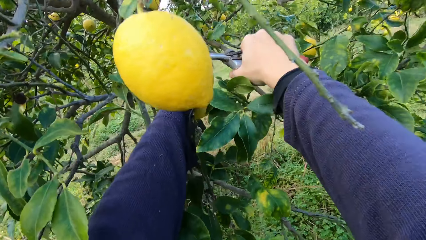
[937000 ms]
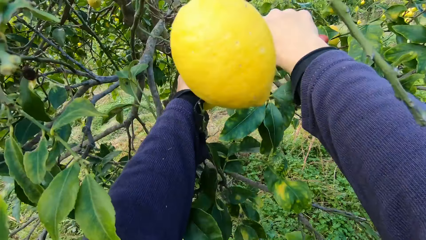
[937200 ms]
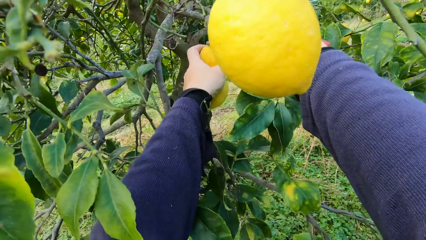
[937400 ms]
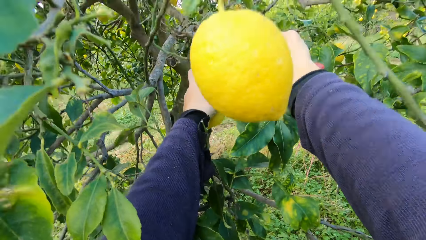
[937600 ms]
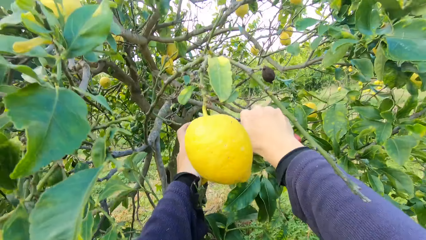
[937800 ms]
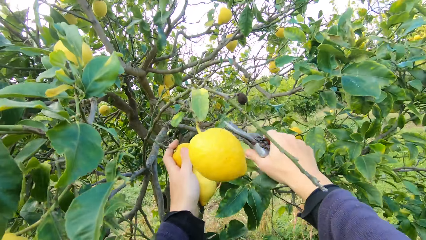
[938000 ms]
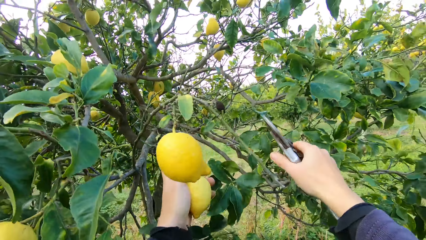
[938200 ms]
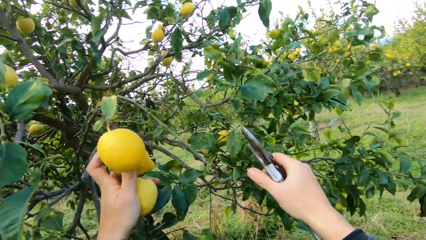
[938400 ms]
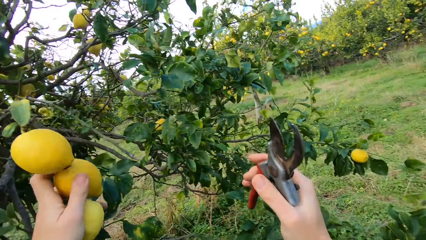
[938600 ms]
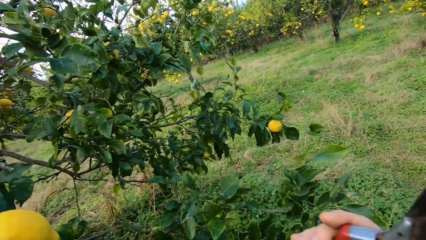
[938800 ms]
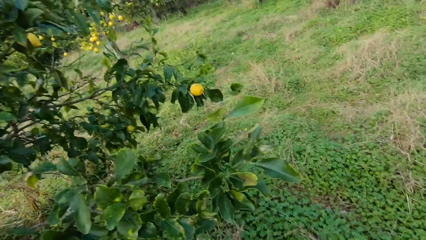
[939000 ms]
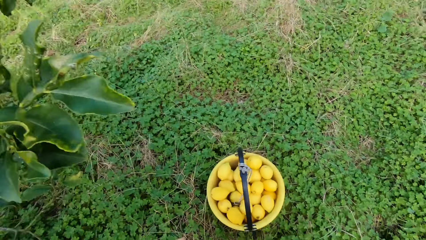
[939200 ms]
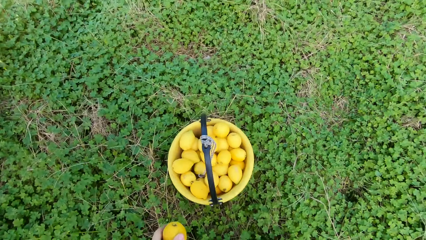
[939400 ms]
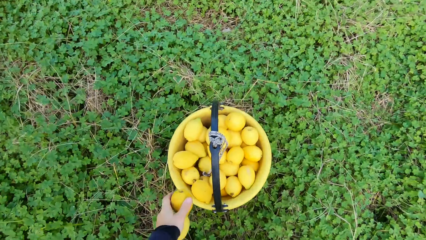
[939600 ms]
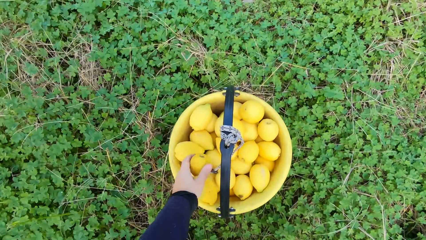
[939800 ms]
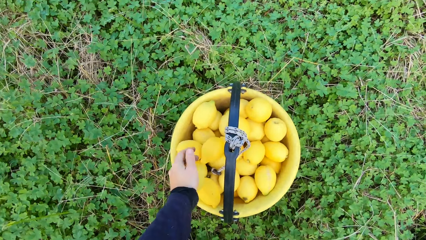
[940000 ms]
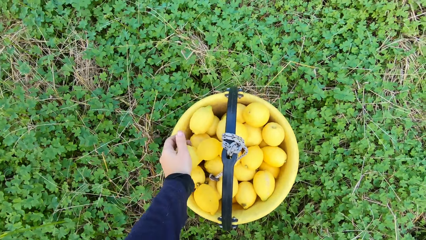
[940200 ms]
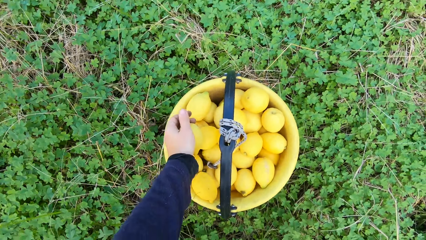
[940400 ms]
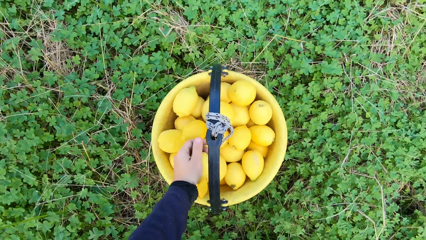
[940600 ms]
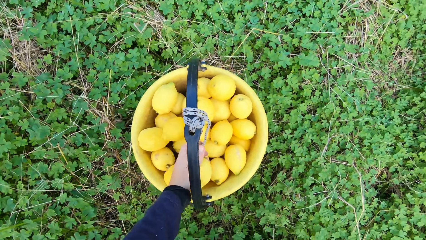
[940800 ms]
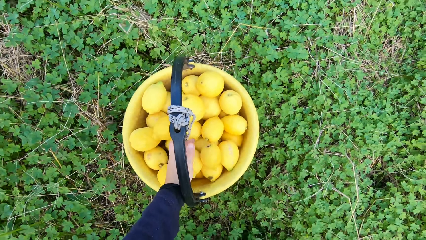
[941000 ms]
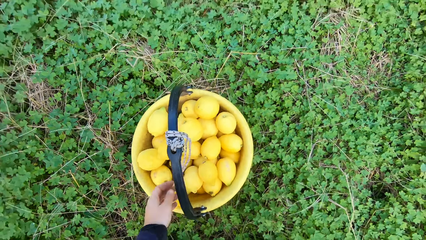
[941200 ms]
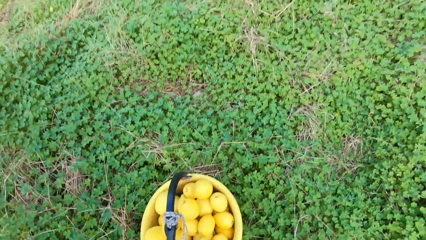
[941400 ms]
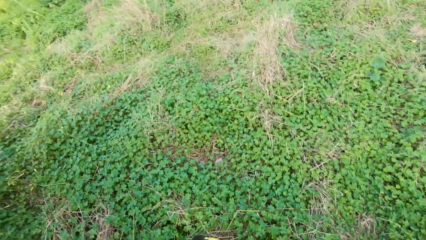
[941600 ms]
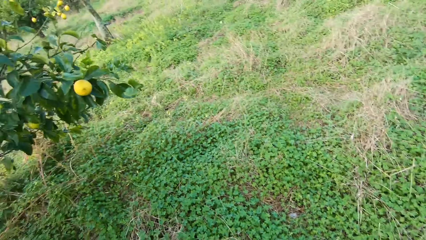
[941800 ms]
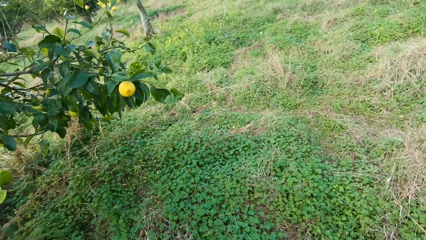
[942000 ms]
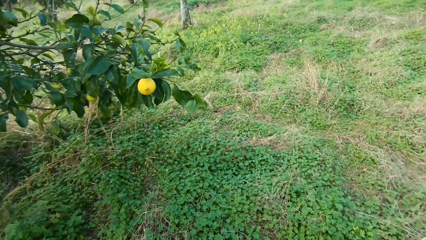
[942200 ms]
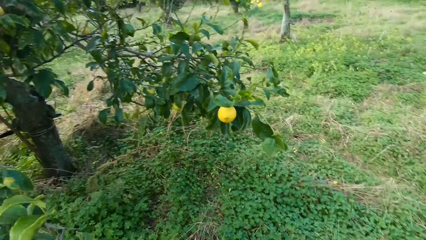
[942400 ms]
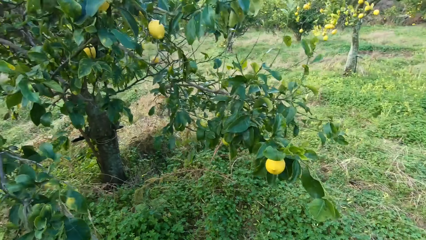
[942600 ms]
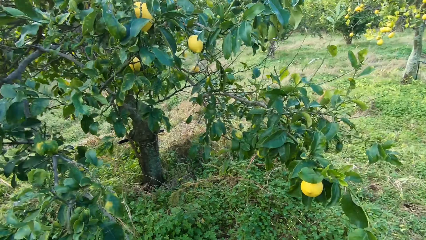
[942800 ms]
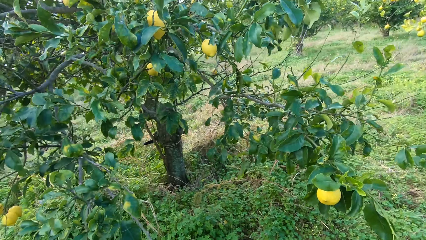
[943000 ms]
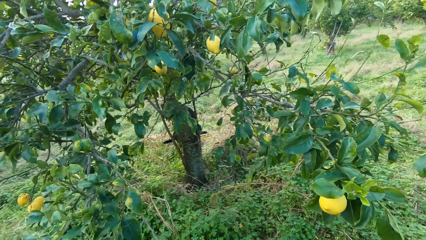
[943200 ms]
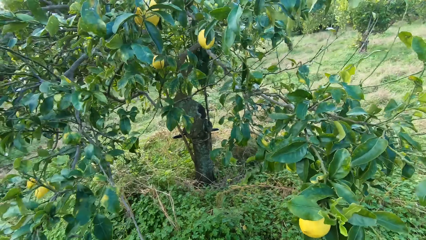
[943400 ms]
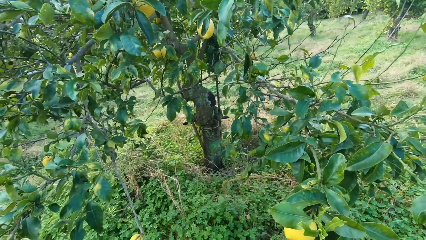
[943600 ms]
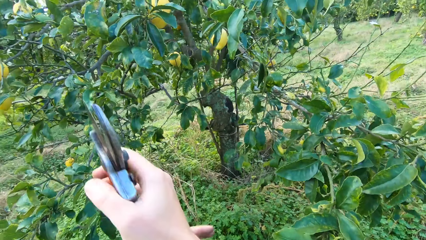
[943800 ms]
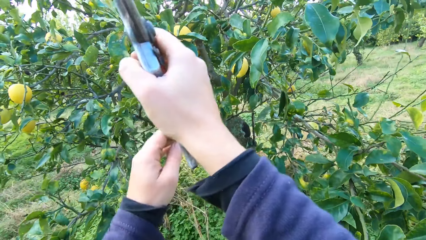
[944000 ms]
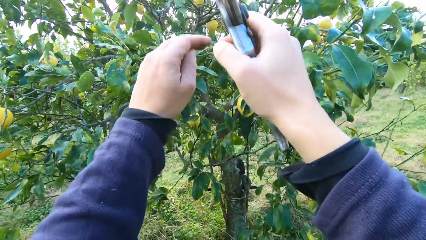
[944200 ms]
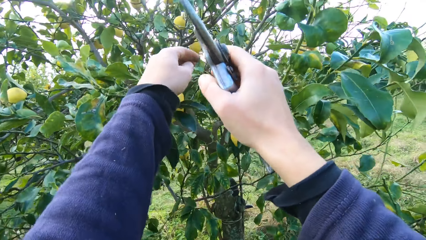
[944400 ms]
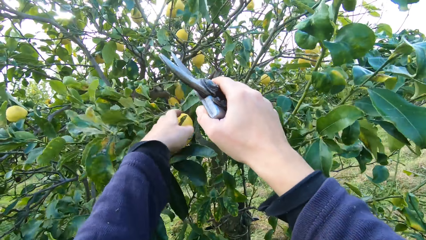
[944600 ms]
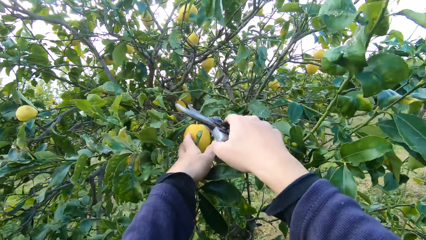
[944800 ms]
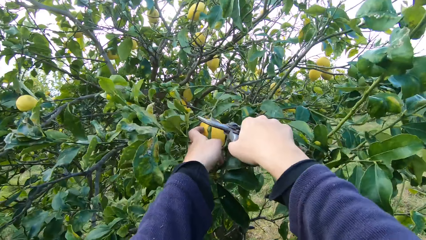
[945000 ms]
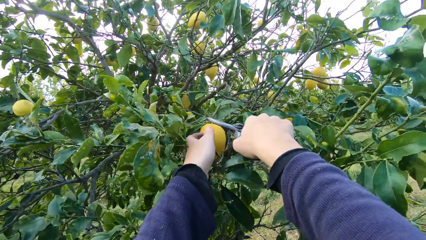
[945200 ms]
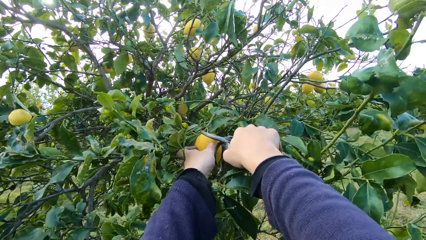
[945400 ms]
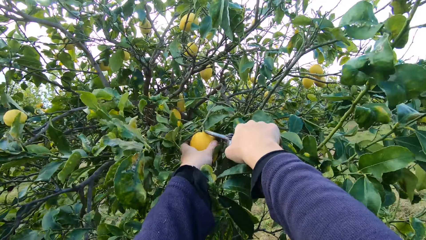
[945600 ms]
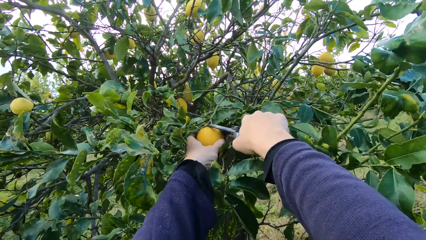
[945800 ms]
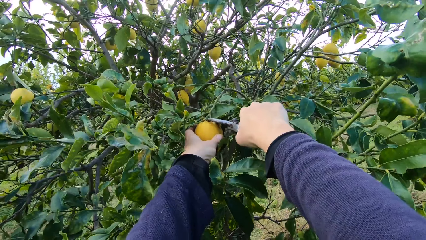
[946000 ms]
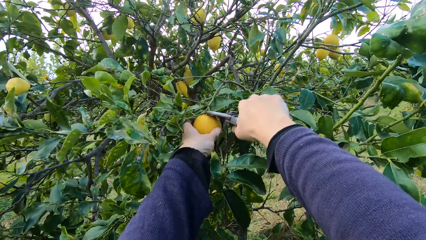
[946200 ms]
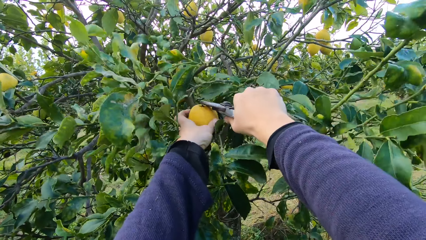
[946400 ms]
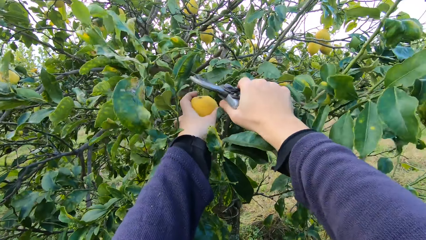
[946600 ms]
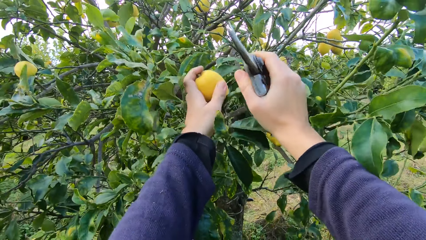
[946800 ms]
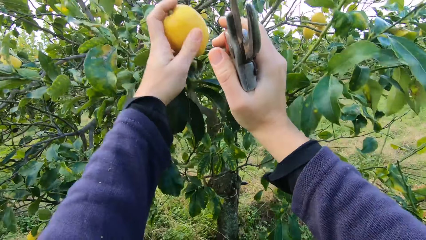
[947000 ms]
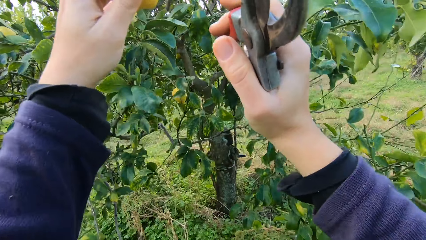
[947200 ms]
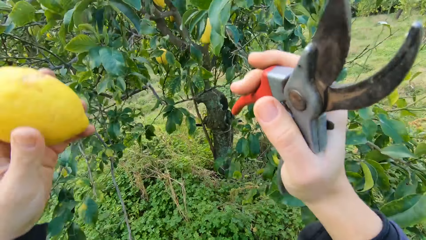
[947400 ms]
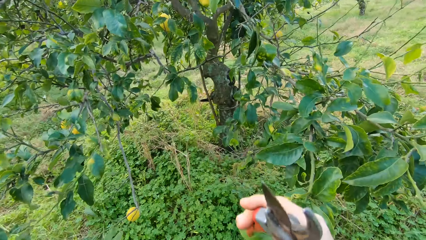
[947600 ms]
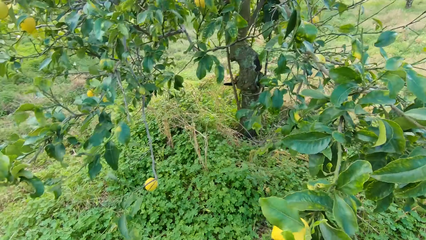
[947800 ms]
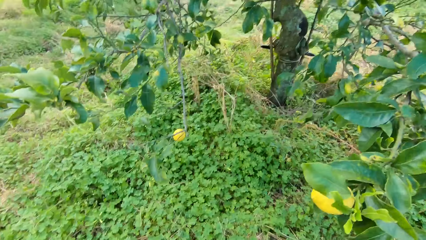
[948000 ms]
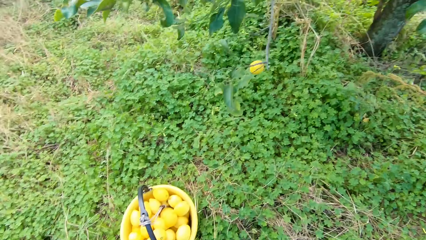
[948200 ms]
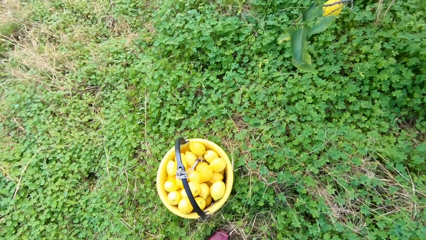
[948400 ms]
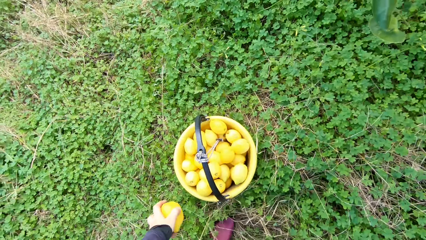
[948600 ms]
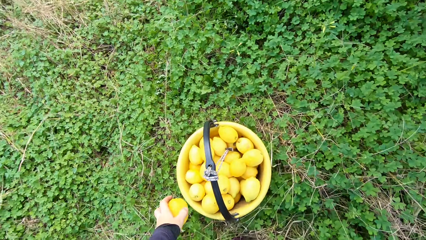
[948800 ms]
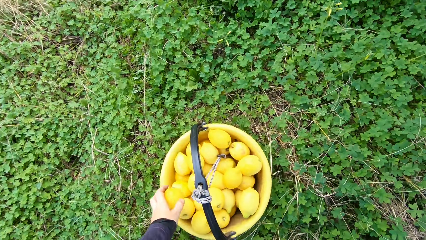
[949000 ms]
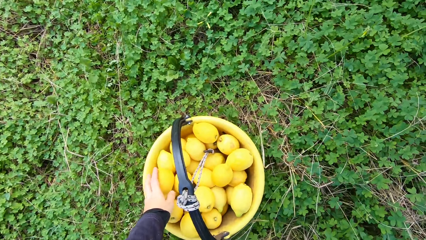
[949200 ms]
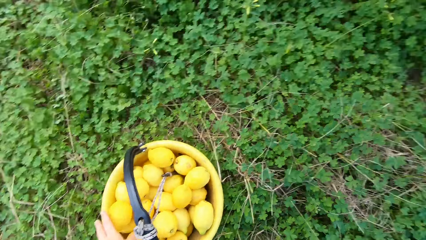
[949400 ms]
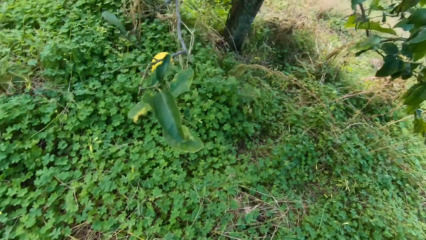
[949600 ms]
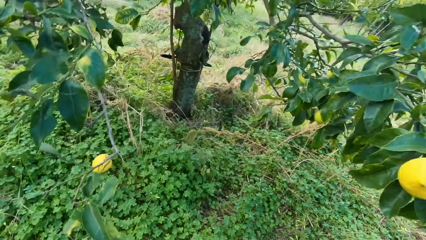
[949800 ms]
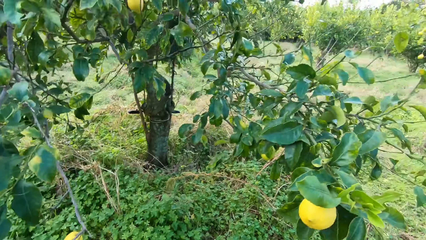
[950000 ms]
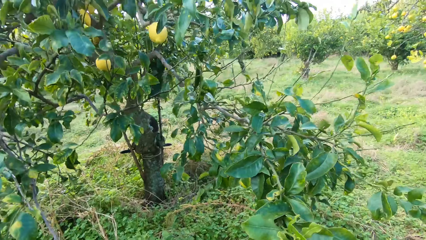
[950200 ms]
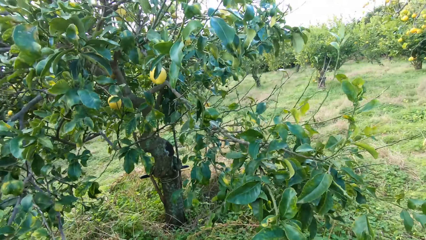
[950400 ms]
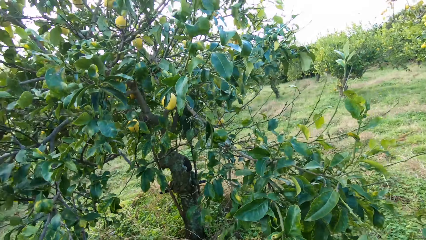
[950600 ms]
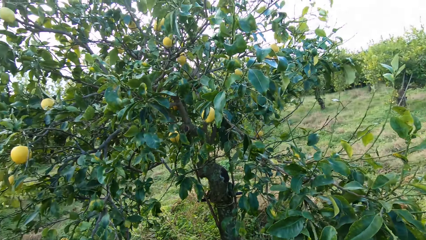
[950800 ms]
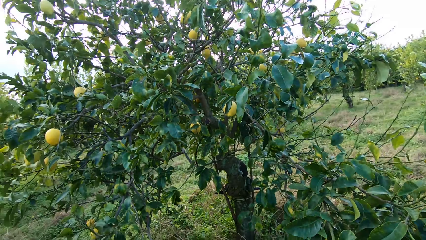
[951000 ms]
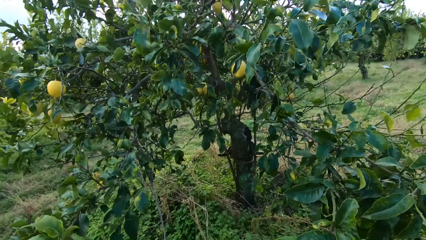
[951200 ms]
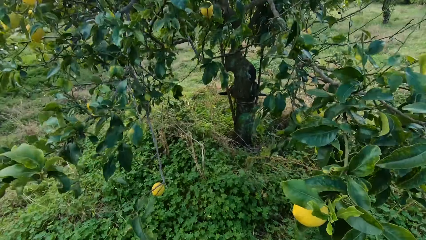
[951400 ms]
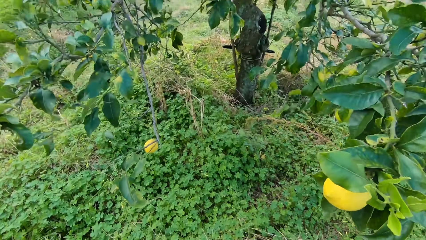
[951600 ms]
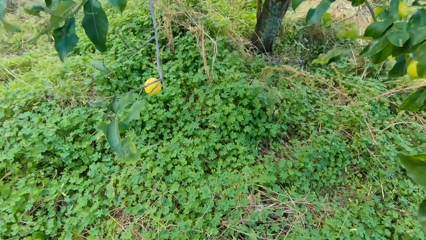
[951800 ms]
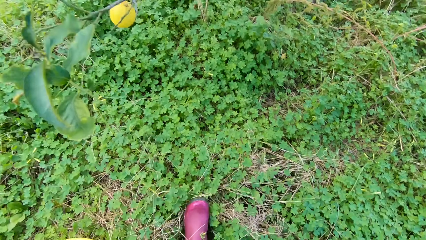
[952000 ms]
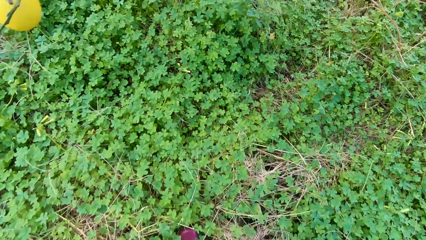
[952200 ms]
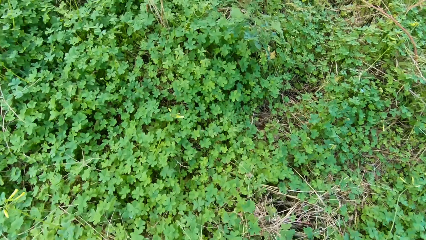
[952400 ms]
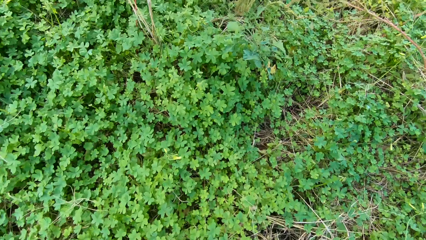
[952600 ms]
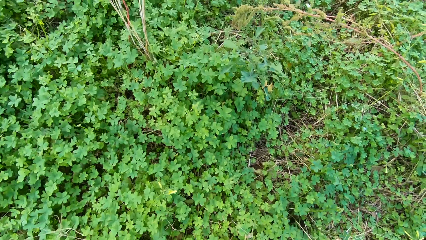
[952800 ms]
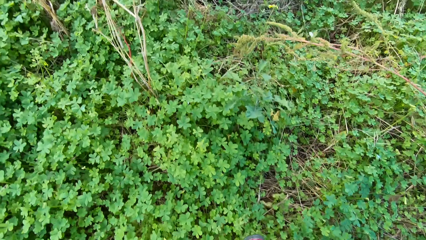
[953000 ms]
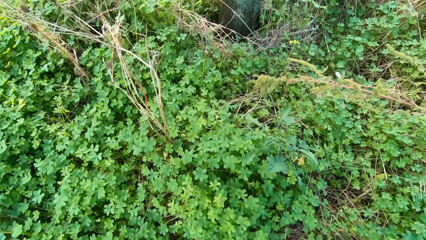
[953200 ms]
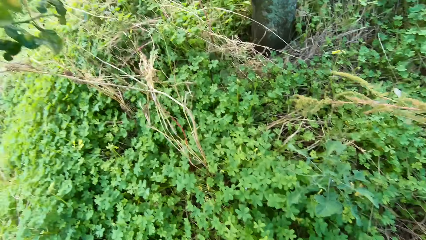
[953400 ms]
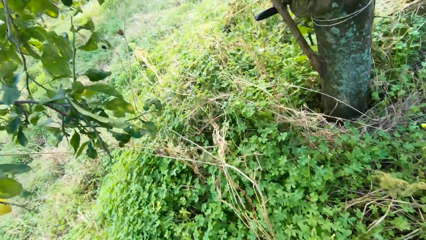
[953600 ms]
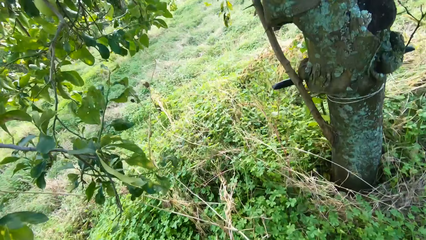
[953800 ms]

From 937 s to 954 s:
The camera wearer harvests the lemon with the secateurs. They put the lemon in the bucket. They put the lemon in the bucket again. They harvest the lemon with the secateurs. They put the lemon in the bucket. They walk around.
